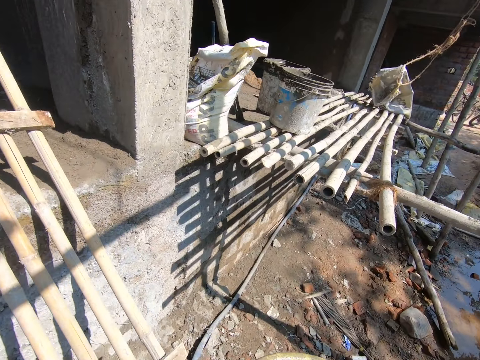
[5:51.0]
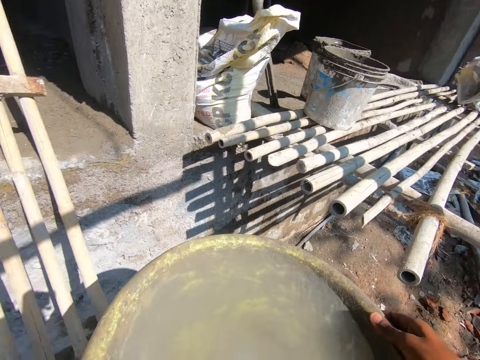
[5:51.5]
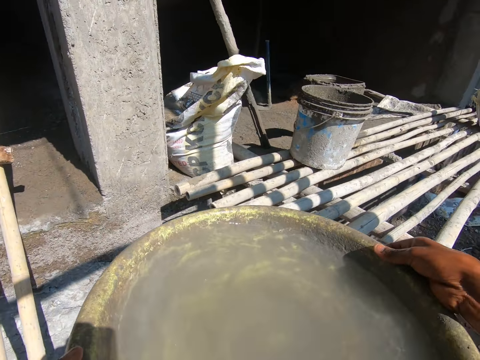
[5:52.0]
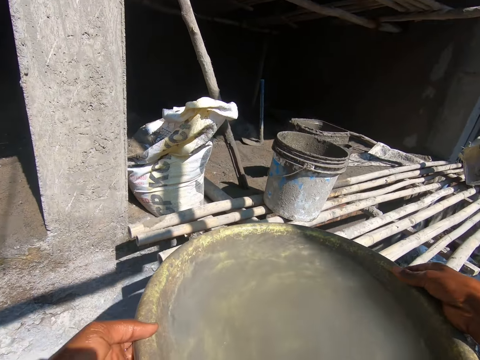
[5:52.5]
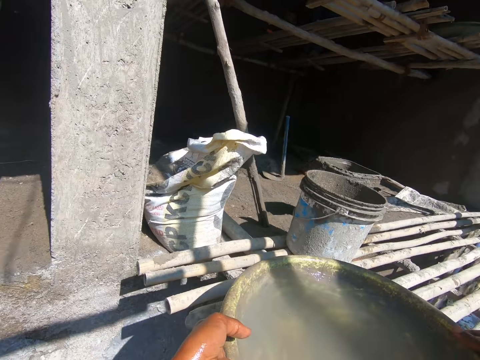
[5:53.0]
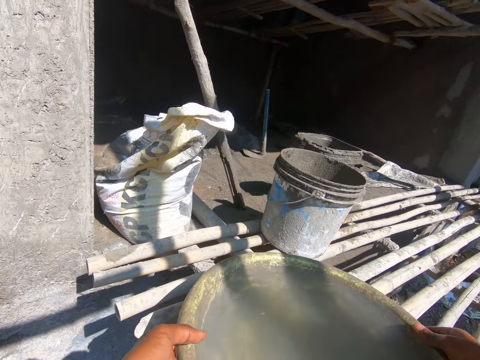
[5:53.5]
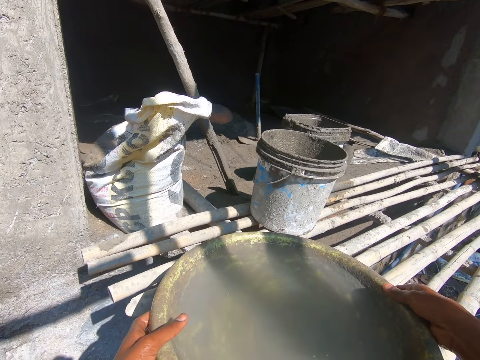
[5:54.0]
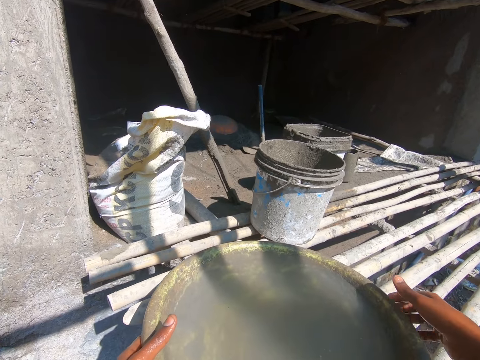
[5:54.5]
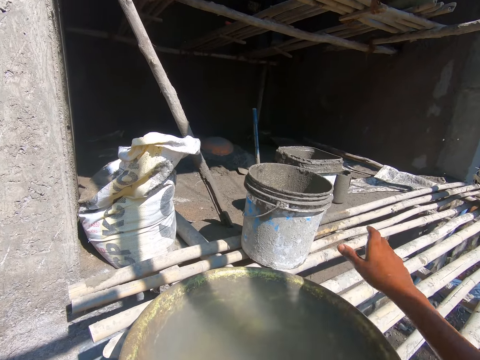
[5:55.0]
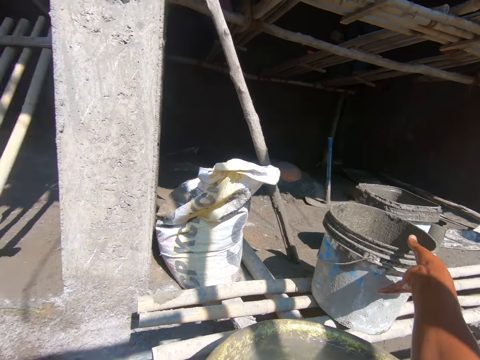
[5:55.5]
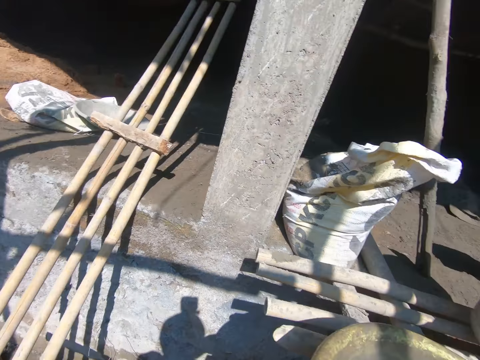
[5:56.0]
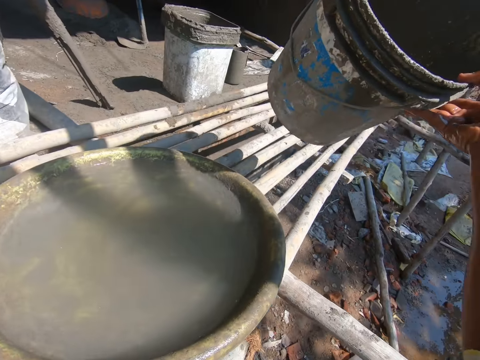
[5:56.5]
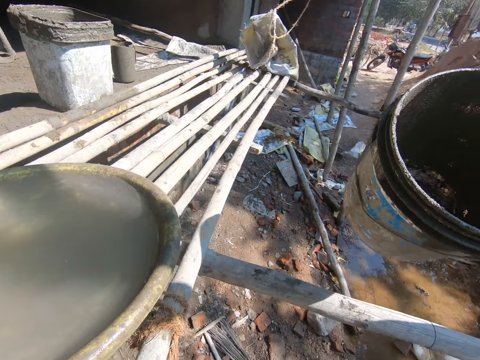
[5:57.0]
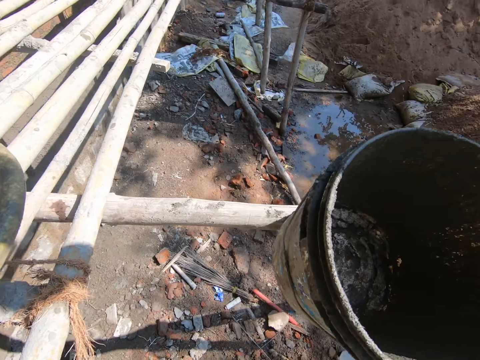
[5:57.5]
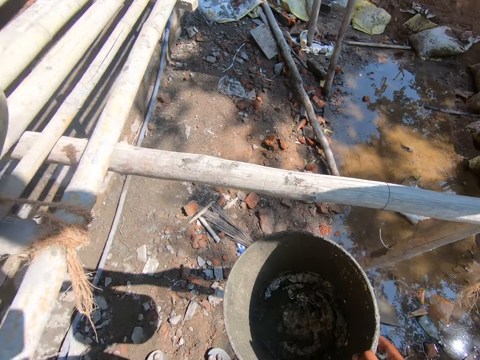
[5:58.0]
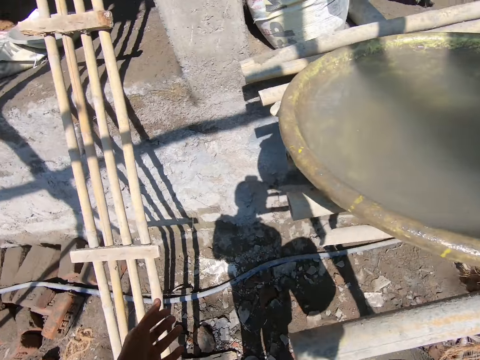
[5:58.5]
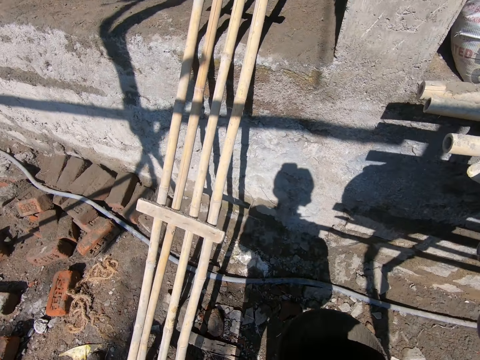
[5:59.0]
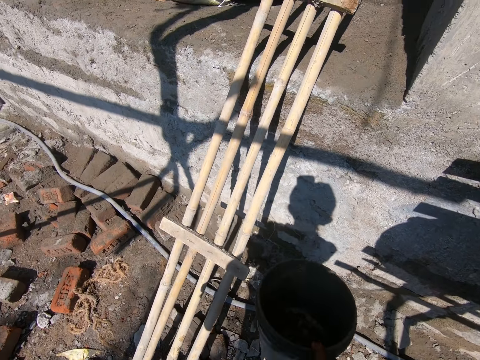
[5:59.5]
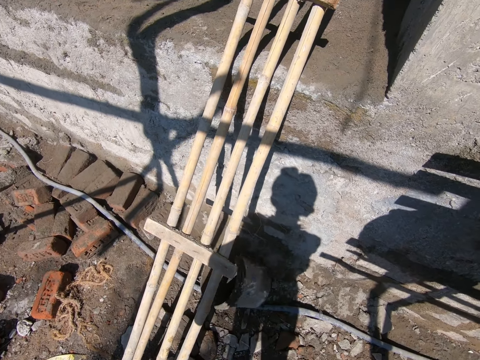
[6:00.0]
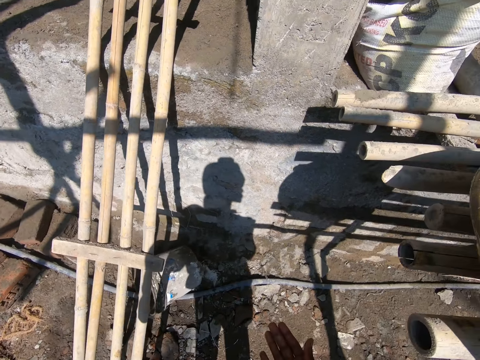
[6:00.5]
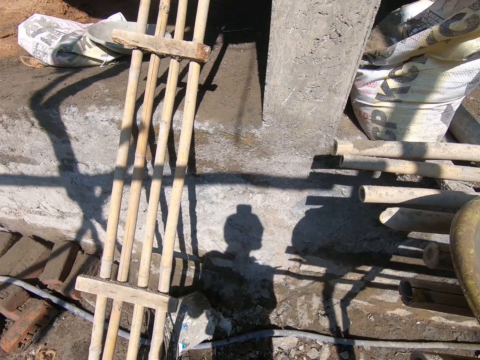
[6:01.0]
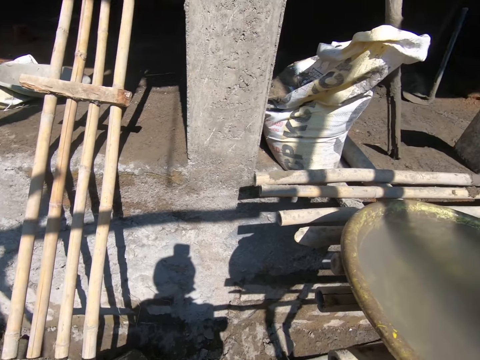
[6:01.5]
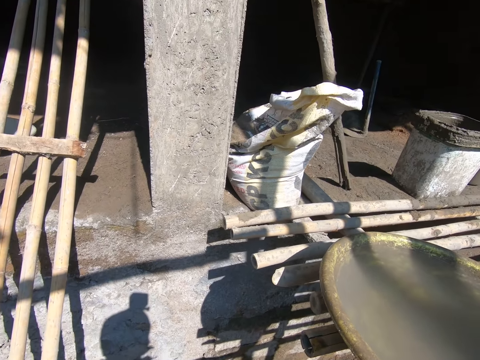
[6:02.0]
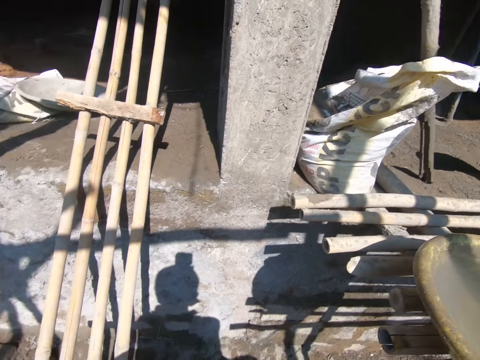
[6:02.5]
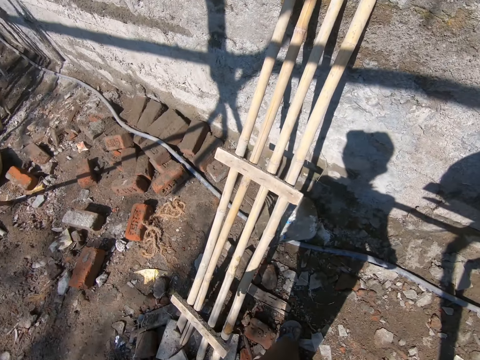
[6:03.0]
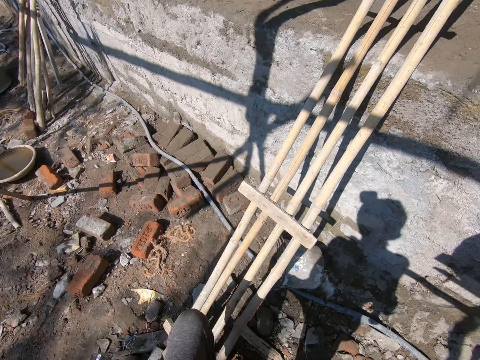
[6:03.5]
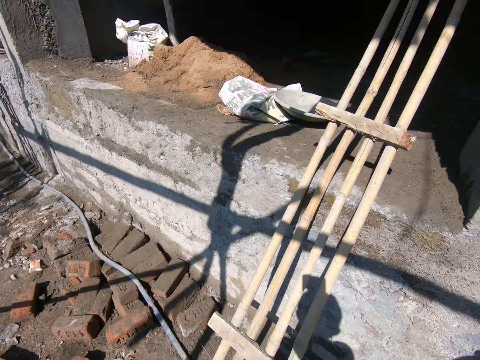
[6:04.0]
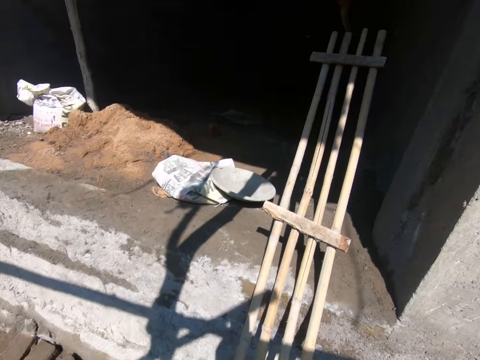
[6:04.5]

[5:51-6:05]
The camera wearer puts the head pan on the pole. They take the bucket from the pole. They drop the bucket on the ground. They walk around the construction site.

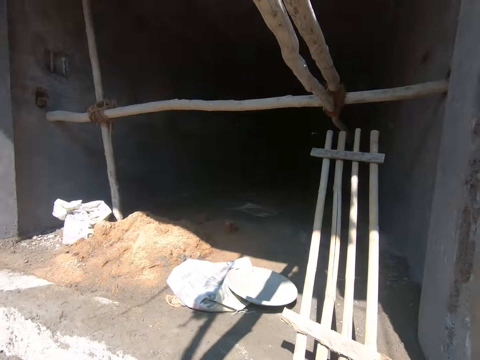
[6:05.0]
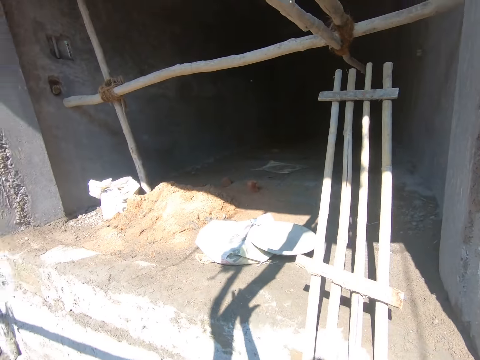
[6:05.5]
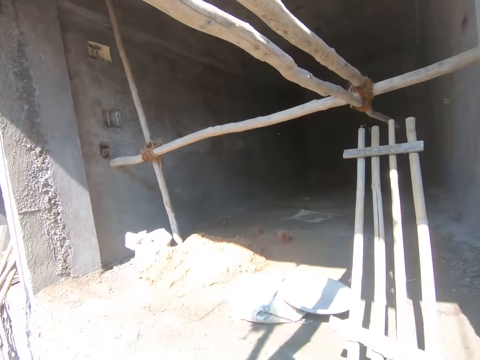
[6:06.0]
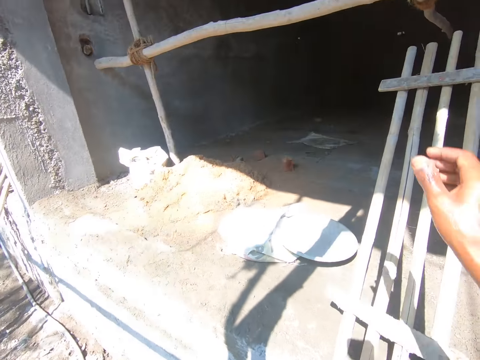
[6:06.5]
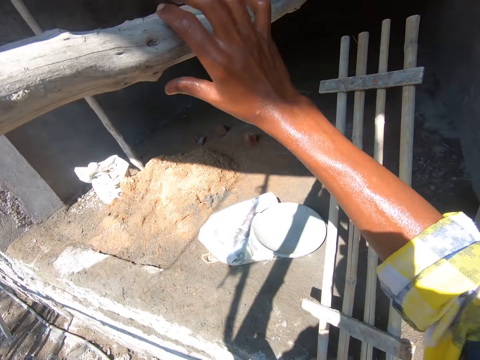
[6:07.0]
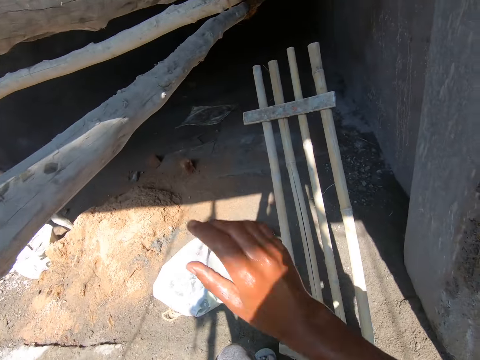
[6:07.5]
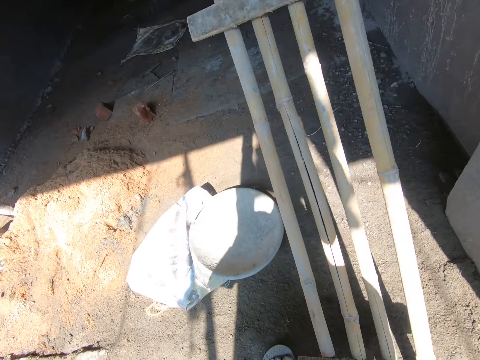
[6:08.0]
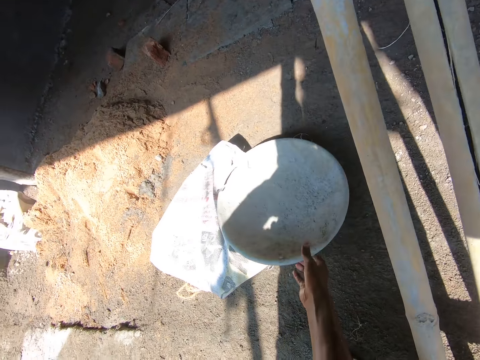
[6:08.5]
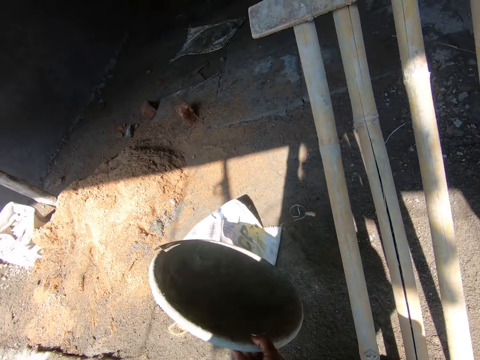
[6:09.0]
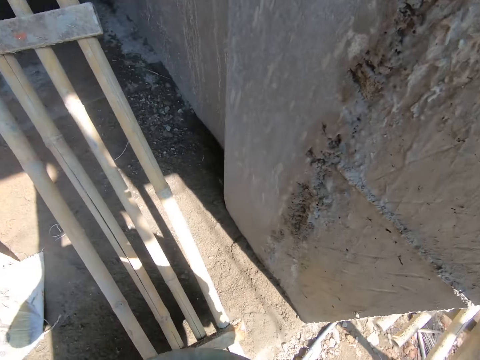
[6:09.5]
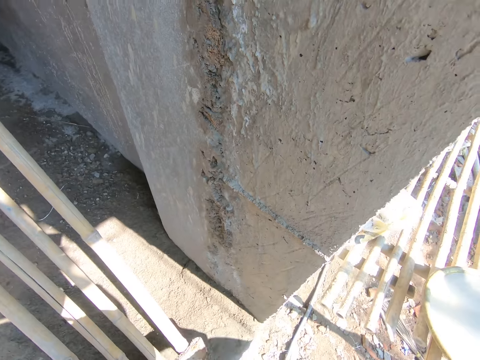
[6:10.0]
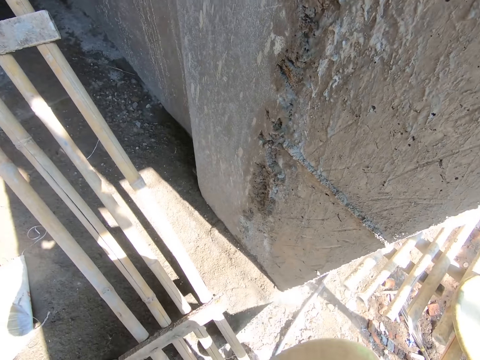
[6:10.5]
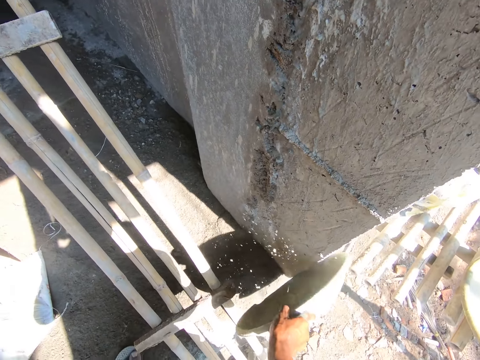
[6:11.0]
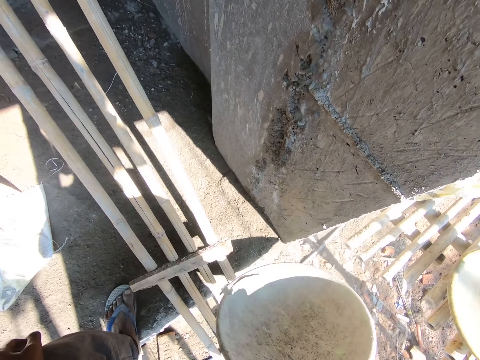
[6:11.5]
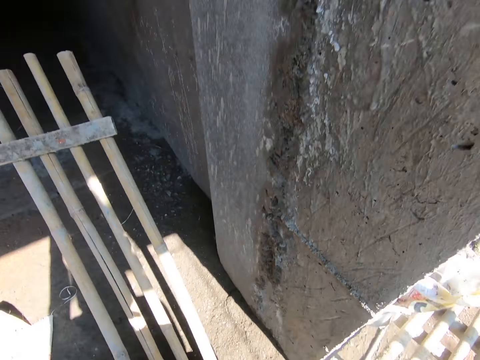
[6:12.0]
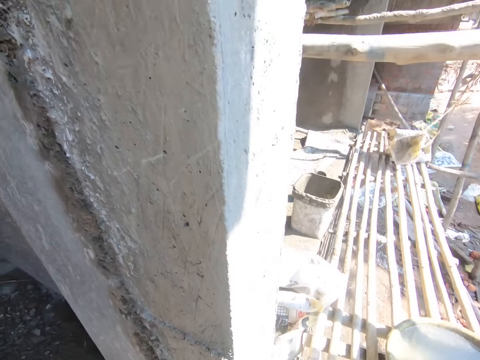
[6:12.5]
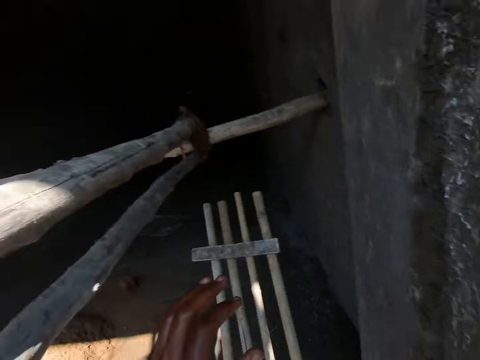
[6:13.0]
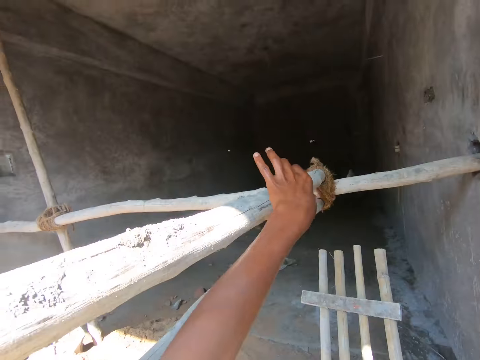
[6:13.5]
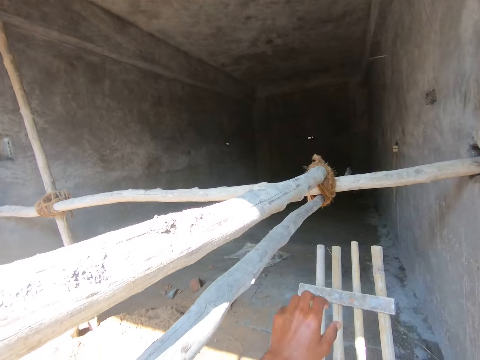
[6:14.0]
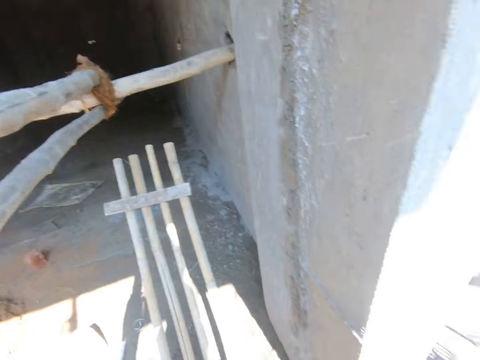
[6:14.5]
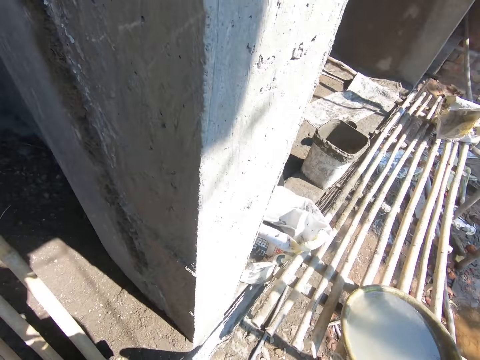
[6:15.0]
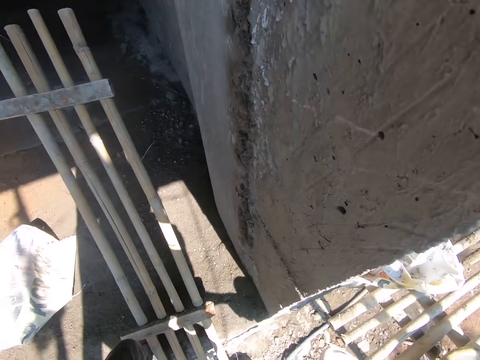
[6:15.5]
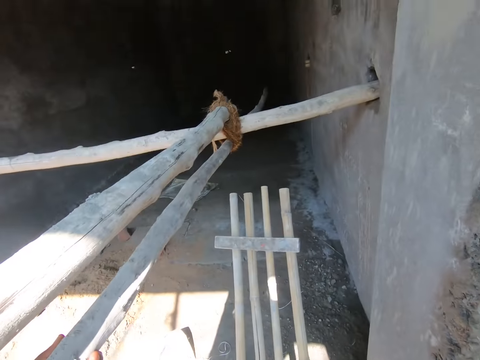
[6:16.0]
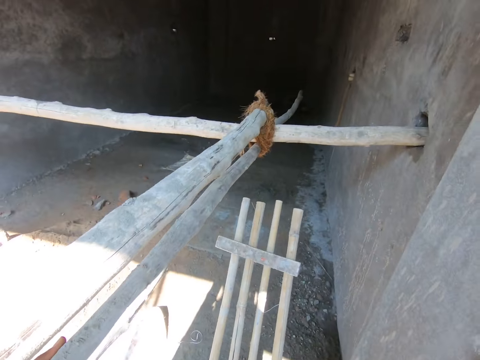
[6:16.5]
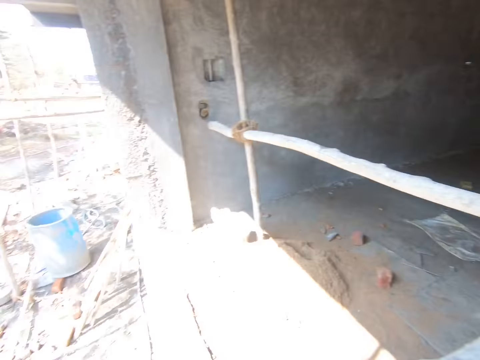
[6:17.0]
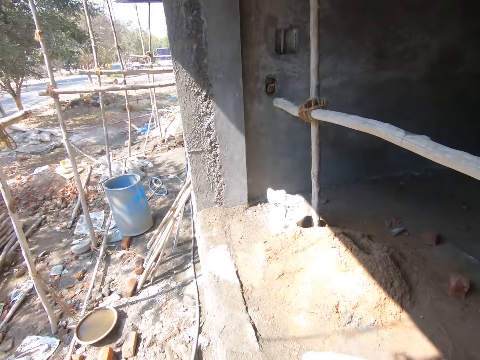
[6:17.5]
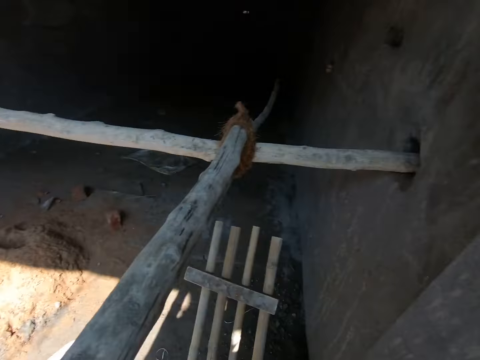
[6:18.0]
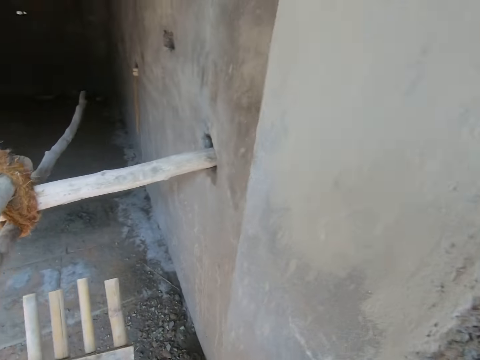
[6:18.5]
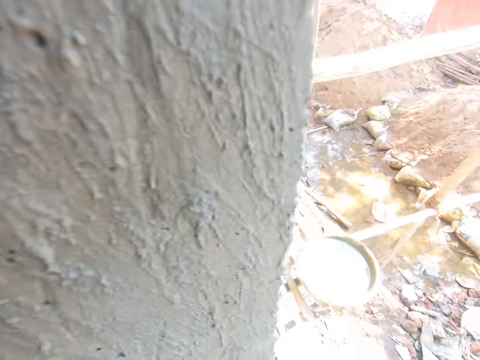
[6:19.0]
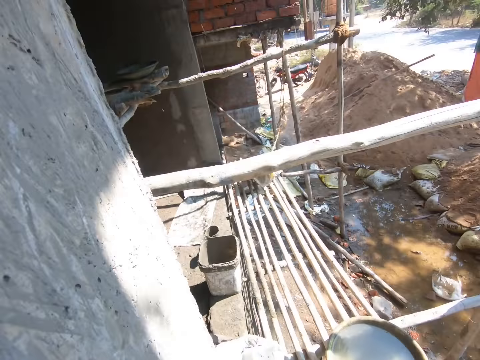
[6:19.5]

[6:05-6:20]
The camera wearer lifts up the hand. They take the head pan from the ground. They hit the head pan on the wall. They walk around the construction site.
